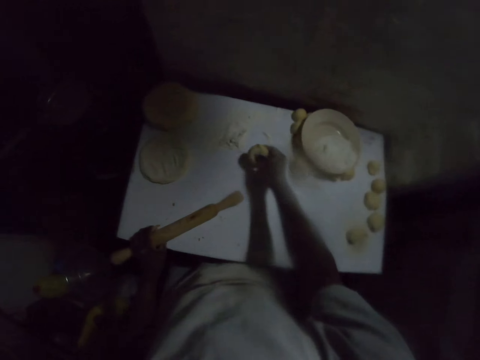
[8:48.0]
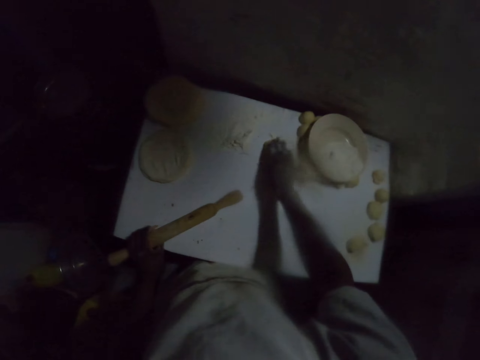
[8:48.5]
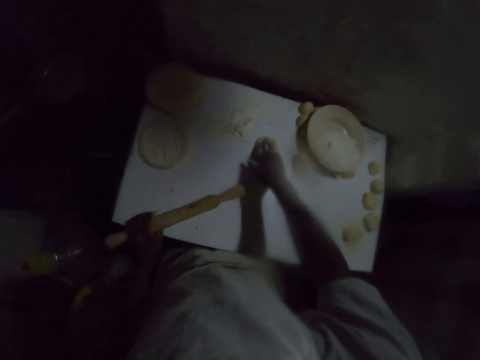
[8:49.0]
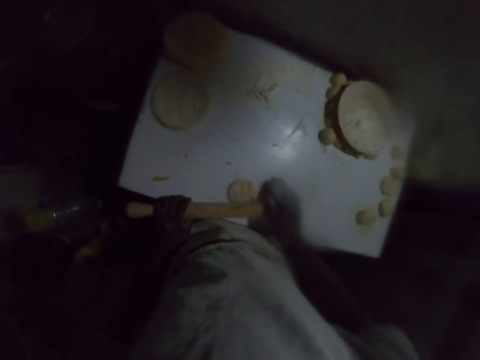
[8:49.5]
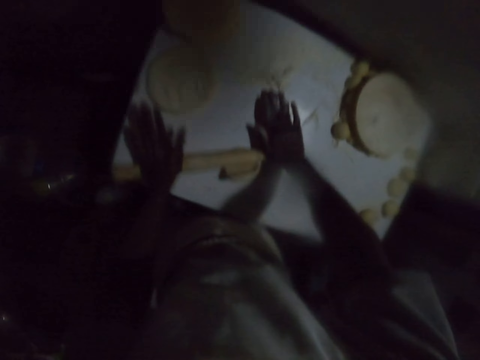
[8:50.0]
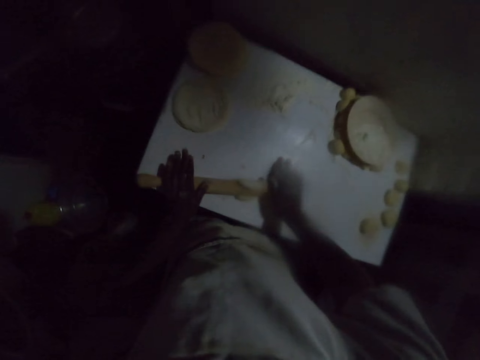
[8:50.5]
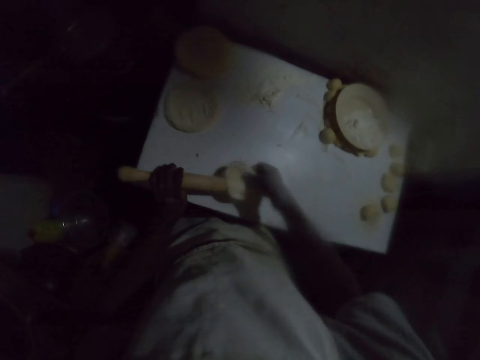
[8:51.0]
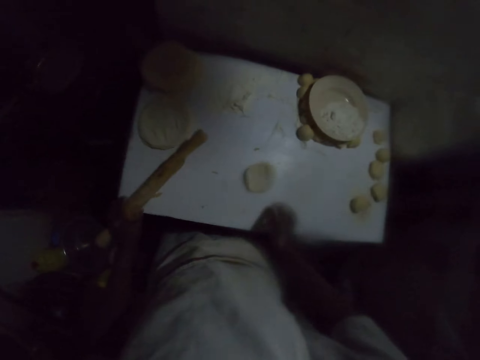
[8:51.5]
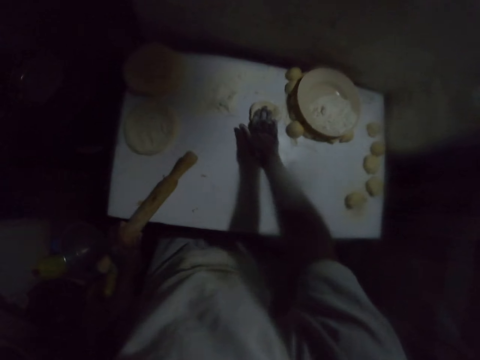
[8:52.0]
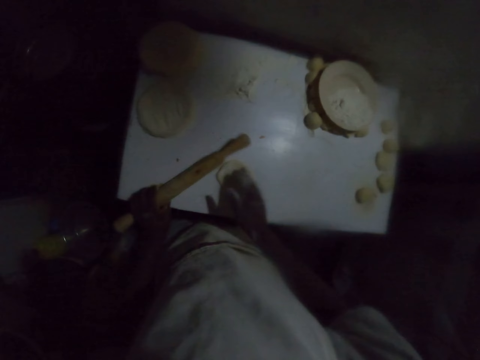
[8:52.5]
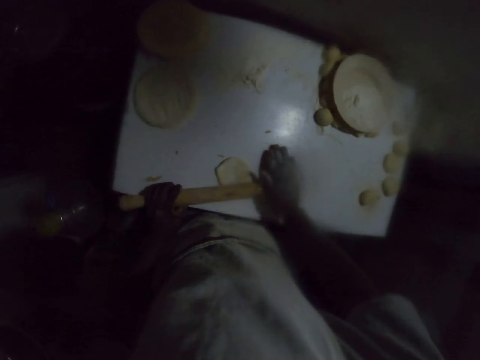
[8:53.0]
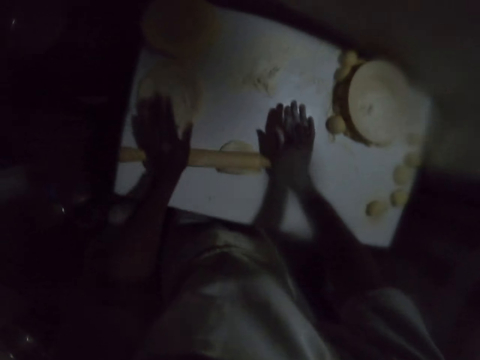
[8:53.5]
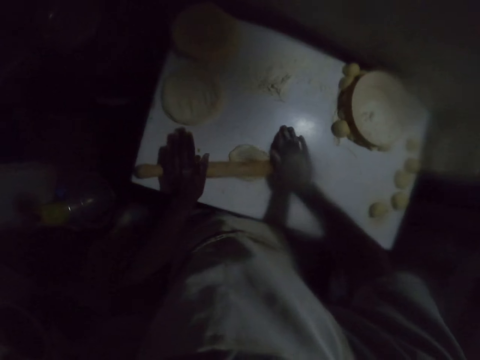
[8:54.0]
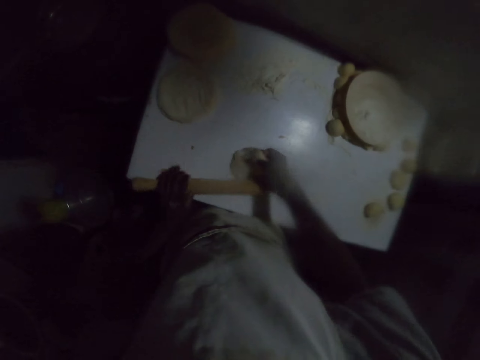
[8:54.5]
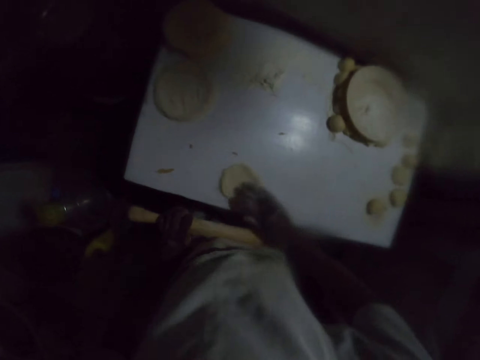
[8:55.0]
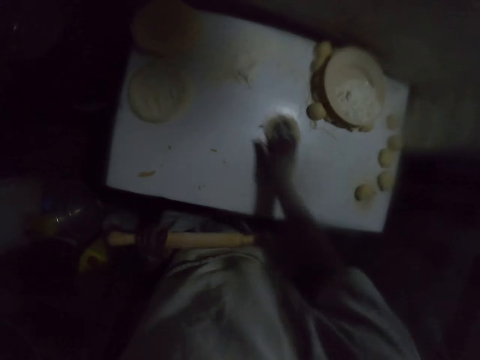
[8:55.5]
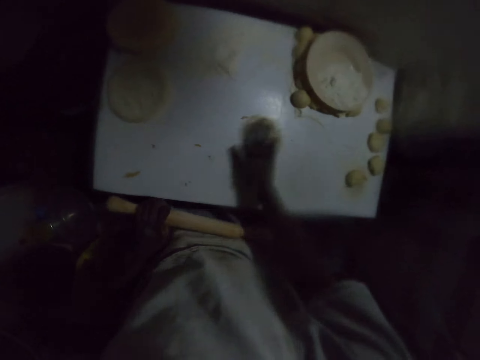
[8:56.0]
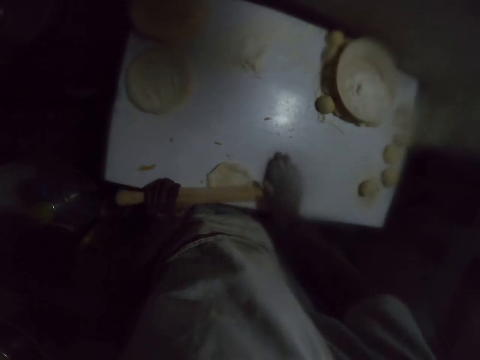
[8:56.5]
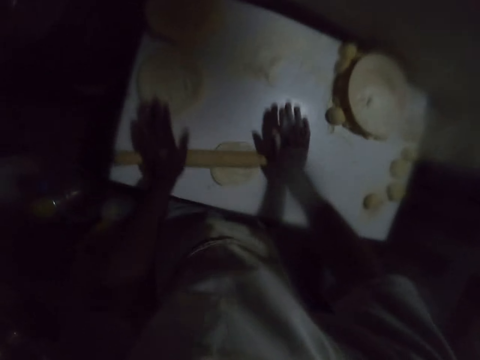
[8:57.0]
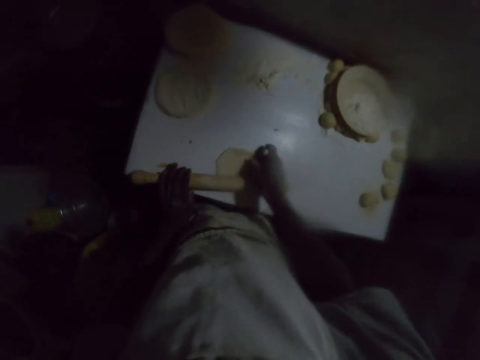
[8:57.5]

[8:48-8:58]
The camera wearer places the dough on the table, on the flour. They move the dough on the table with the right hand. They roll the dough with a rolling pin. They remove the dough from the rolling pin. They throw the dough on the table. They move the dough on the table with the right hand. They put the dough on the flour. They roll the dough with the rolling pin. They hold the rolling pin with the left hand. They turn the dough and move the dough on the table with the right hand. They roll the dough with the rolling pin.

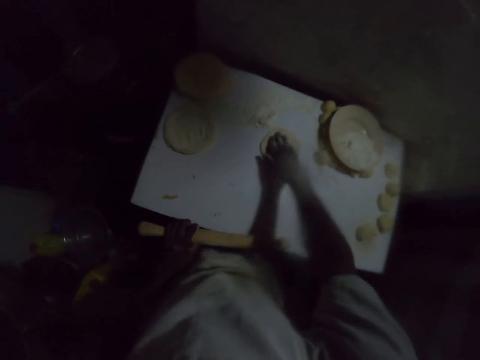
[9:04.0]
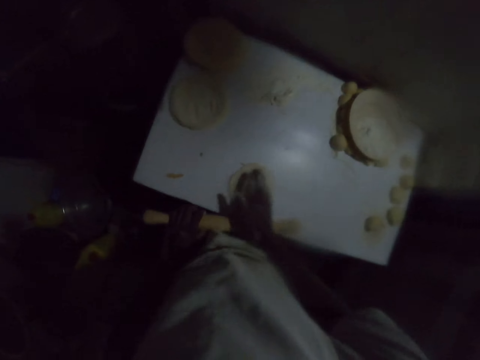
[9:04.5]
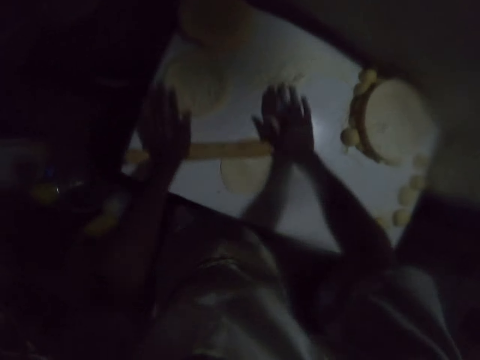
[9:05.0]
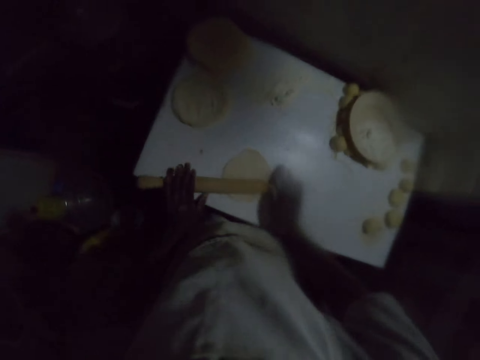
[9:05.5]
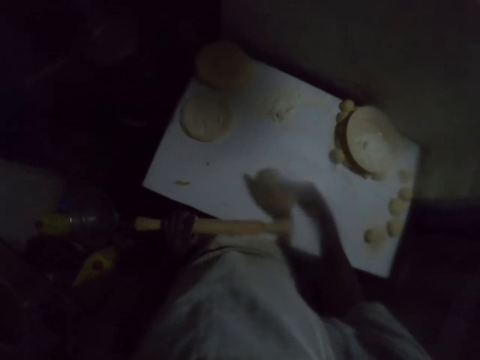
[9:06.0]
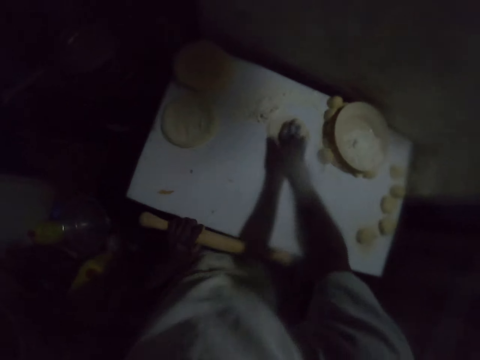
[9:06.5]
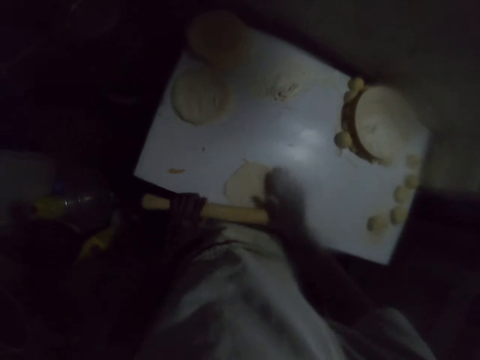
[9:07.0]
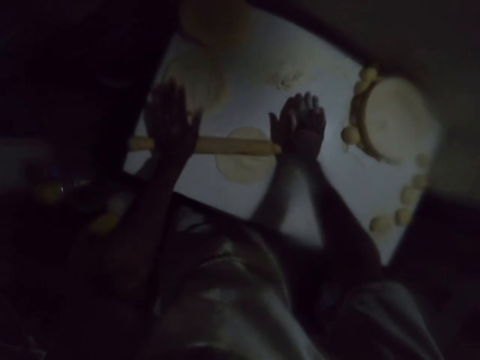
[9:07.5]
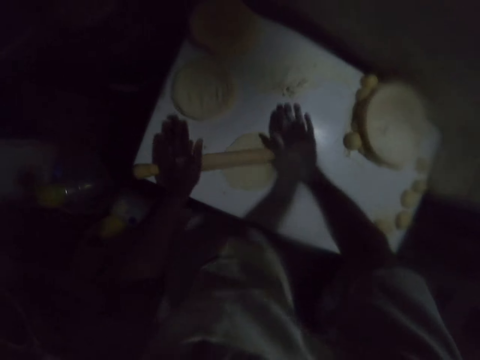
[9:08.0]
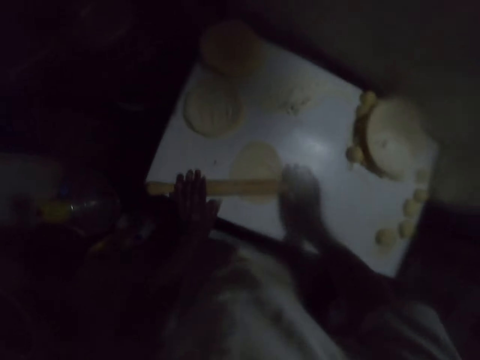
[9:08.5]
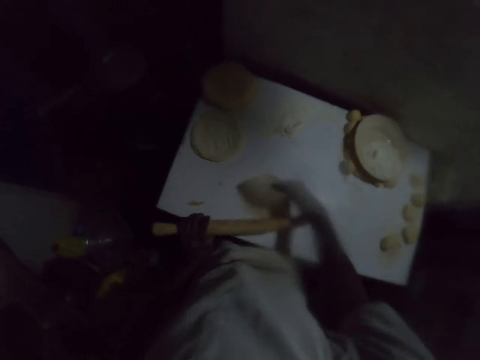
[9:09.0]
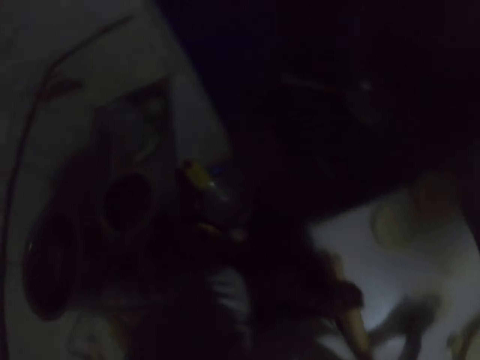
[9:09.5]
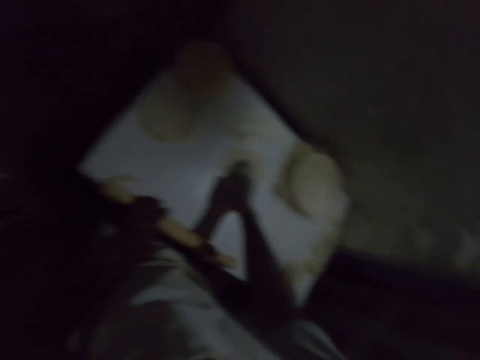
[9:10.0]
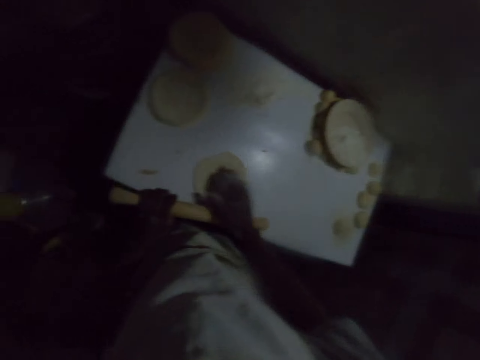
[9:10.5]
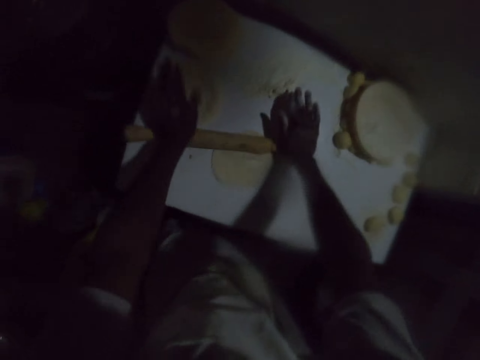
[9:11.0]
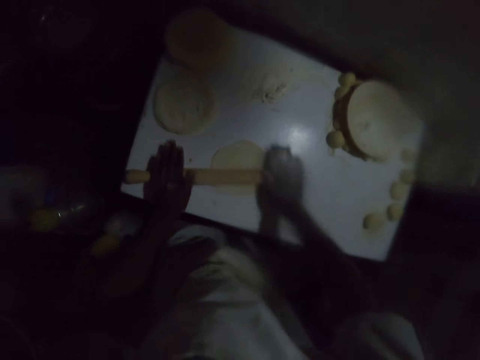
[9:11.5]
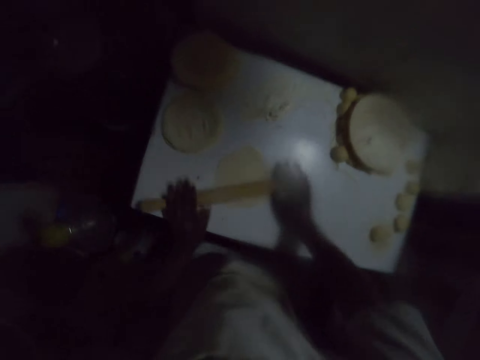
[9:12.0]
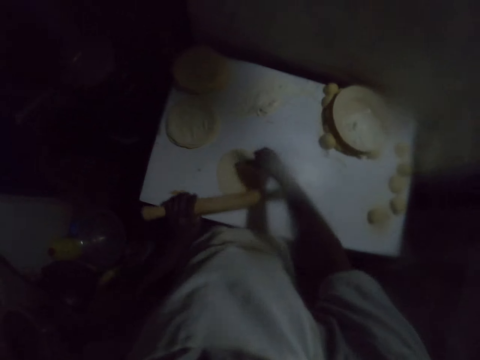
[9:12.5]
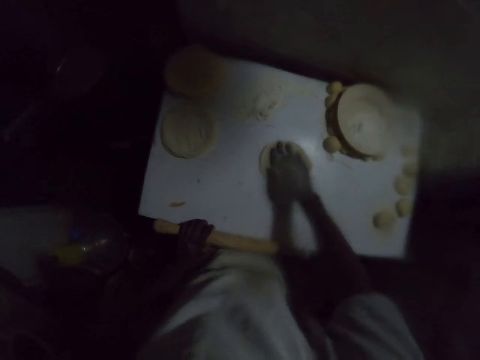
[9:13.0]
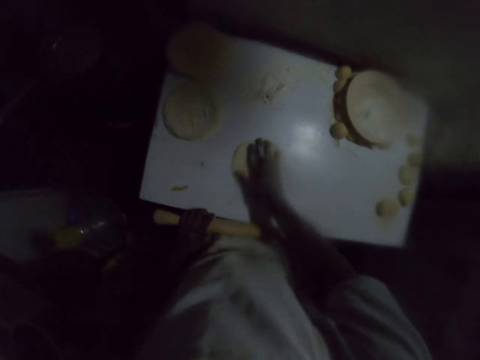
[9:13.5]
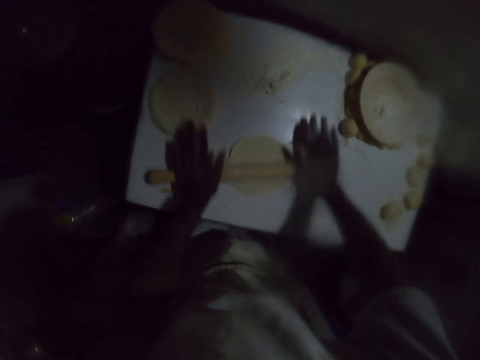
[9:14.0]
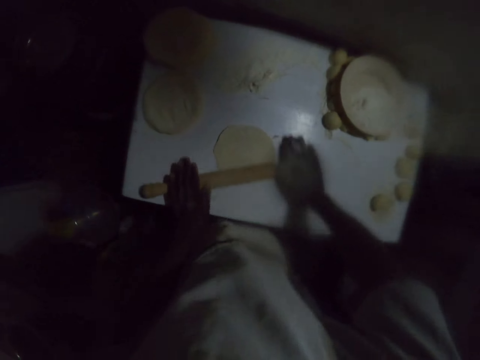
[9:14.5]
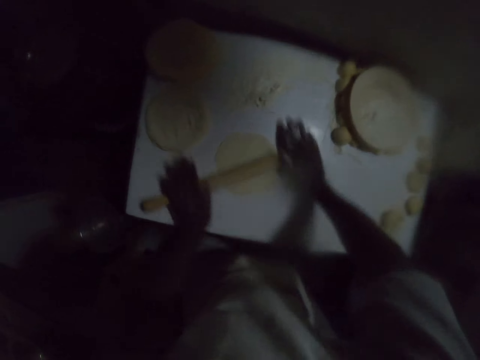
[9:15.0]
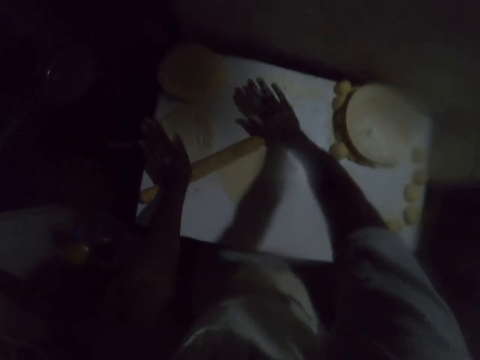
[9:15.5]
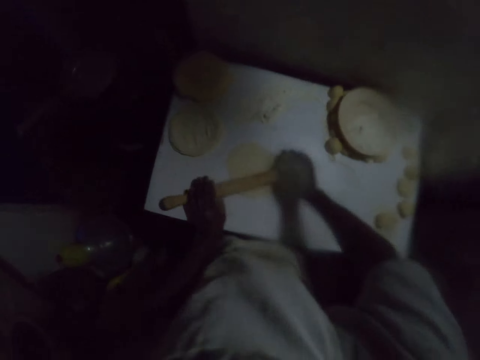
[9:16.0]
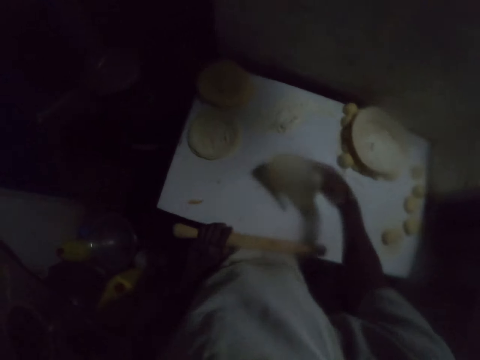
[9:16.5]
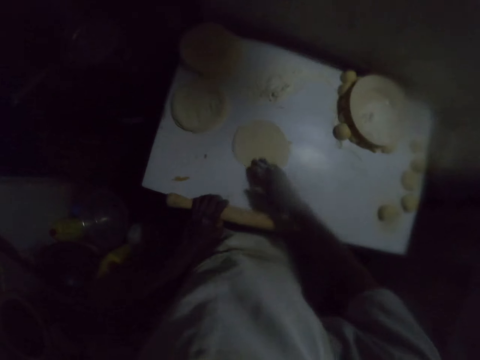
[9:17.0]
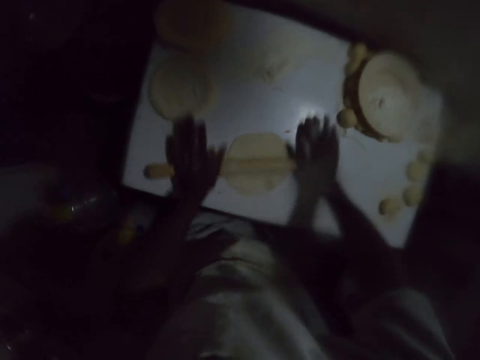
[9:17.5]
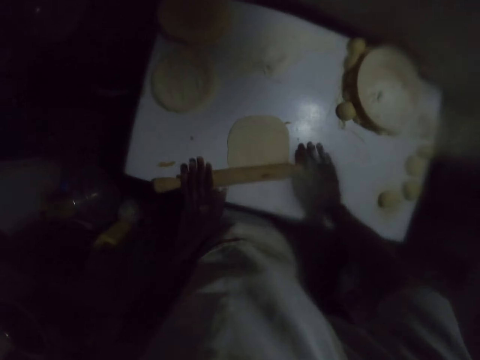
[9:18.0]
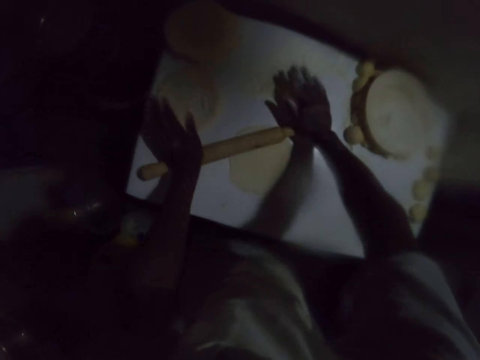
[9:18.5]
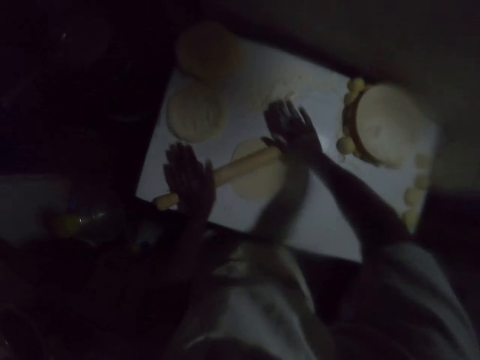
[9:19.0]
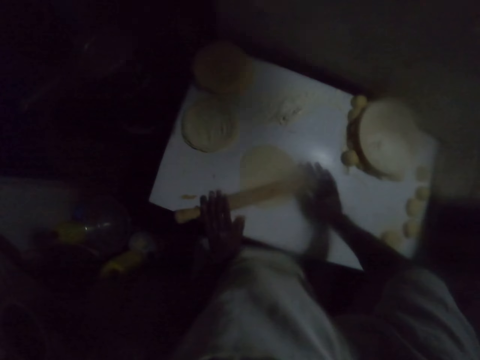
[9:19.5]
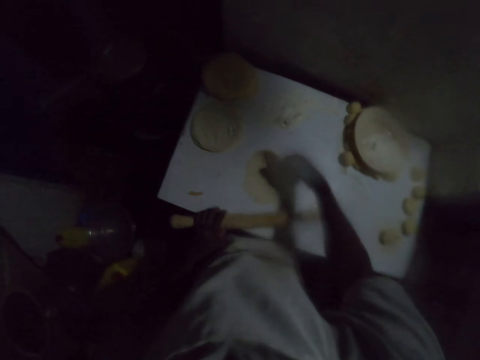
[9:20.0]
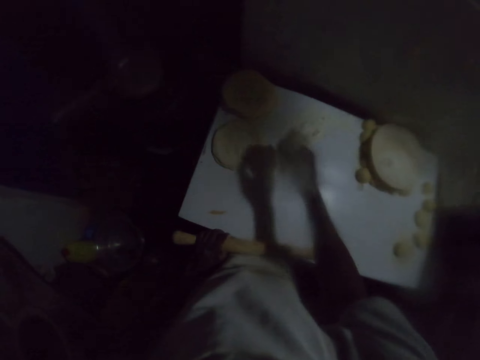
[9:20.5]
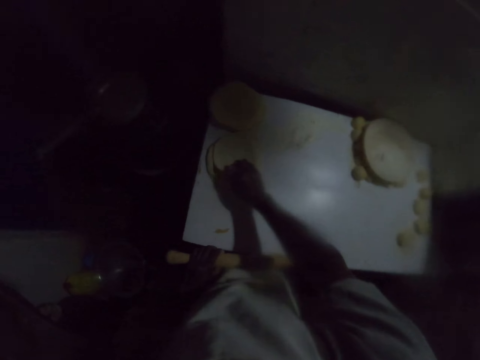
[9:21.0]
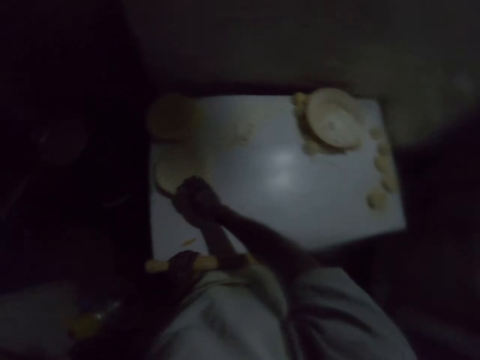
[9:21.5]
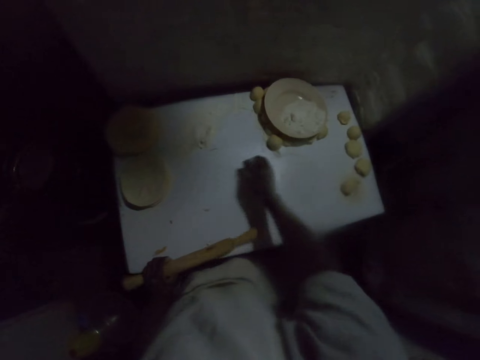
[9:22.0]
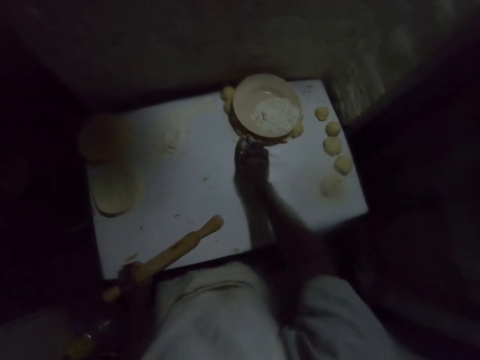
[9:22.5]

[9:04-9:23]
The camera wearer holds the rolling pin with the left hand. They turn the dough and move the dough on the table with the right hand. They roll the dough with a rolling pin. They hold the rolling pin with the left hand. They turn the dough and move the dough on the table with the right hand. They roll the dough with the rolling pin. They hold the rolling pin with the left hand. They turn the dough and move the dough on the table with the right hand. They roll the dough with the rolling pin. They turn the dough and move the dough on the table with the right hand. They roll the dough with the rolling pin. They lift the rolling pin with the left hand. They turn the dough on the table. They move the dough on the table with the right hand. They flatten the dough on the table with the rolling pin. They lift the rolling pin with the left hand. They lift the dough and place the dough aside on the table, on top of other doughs.
